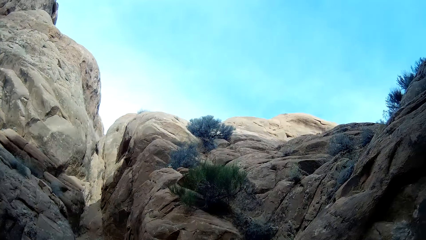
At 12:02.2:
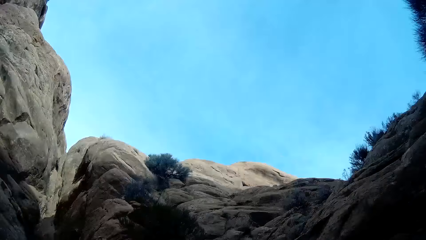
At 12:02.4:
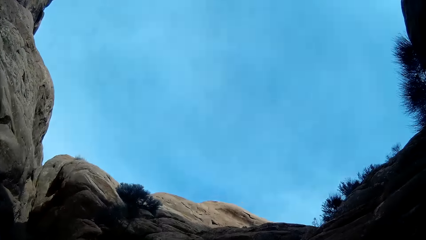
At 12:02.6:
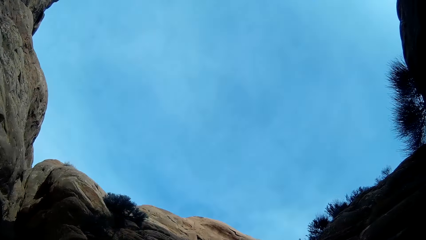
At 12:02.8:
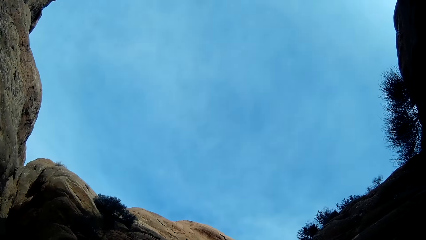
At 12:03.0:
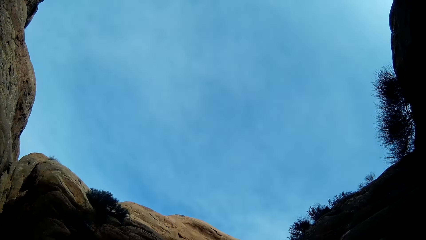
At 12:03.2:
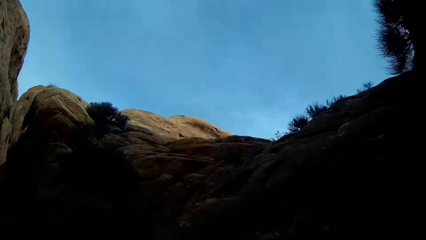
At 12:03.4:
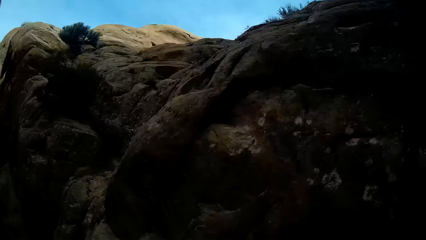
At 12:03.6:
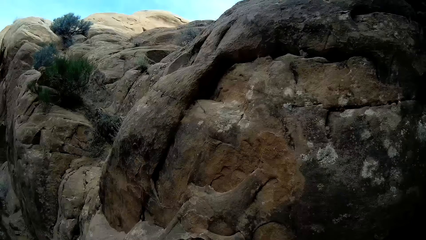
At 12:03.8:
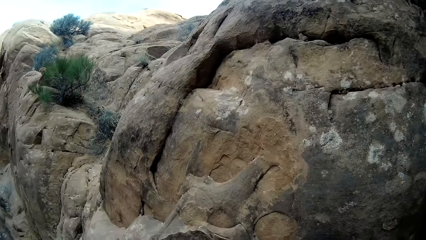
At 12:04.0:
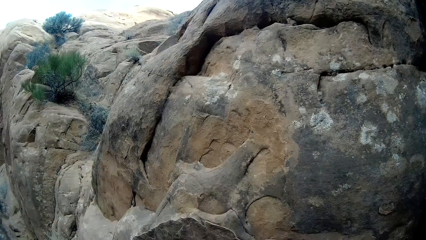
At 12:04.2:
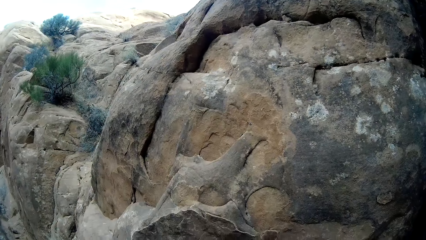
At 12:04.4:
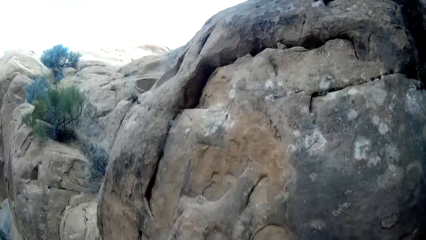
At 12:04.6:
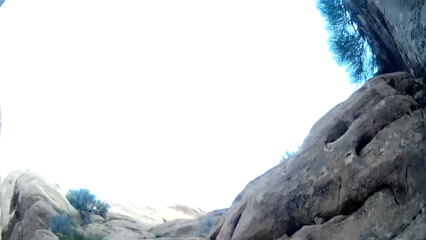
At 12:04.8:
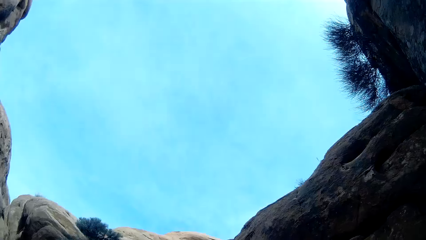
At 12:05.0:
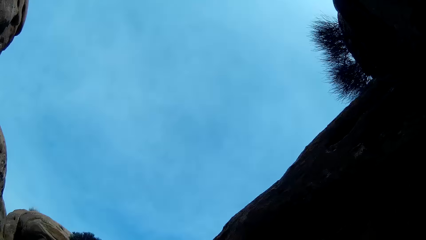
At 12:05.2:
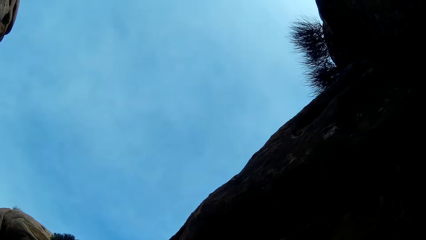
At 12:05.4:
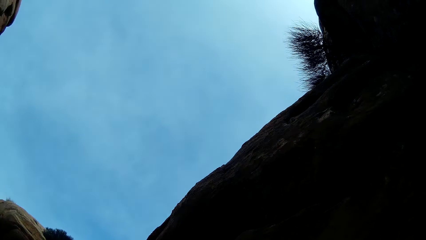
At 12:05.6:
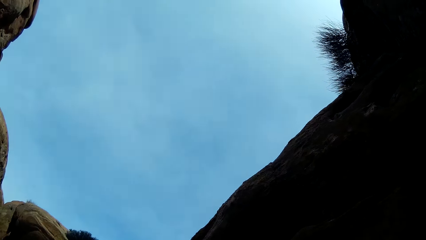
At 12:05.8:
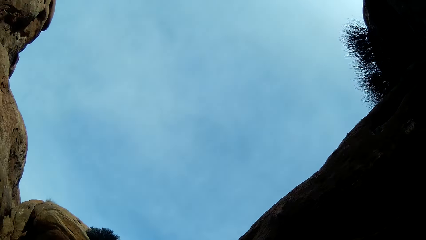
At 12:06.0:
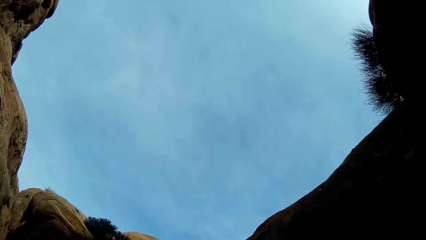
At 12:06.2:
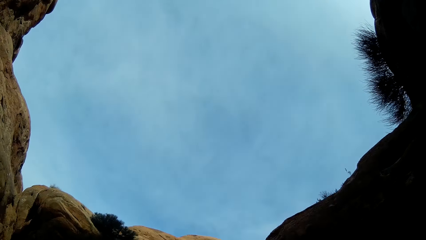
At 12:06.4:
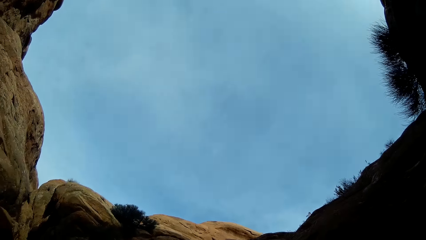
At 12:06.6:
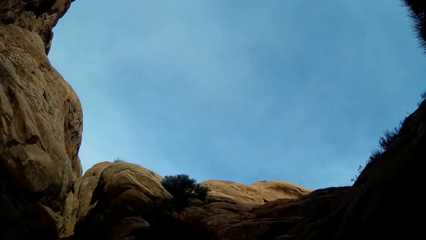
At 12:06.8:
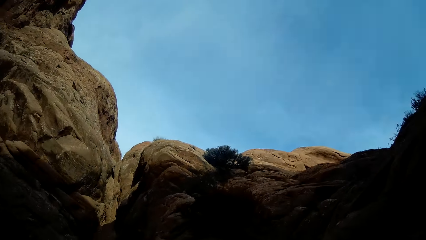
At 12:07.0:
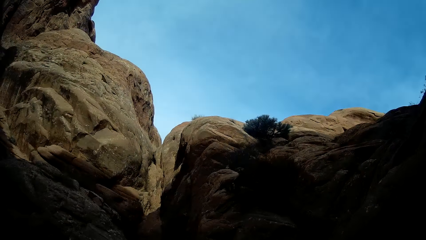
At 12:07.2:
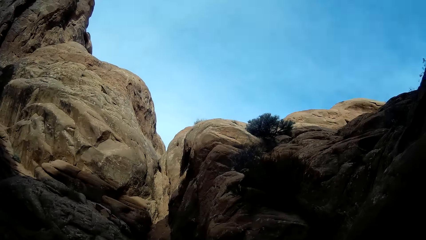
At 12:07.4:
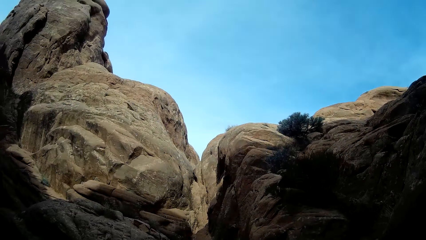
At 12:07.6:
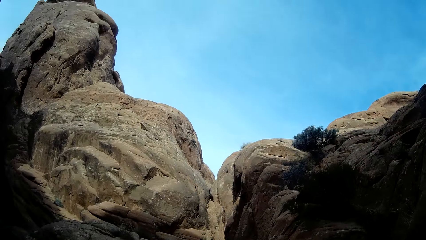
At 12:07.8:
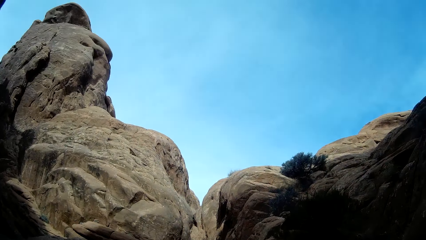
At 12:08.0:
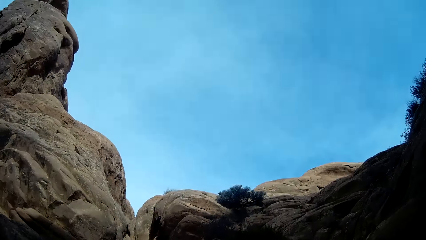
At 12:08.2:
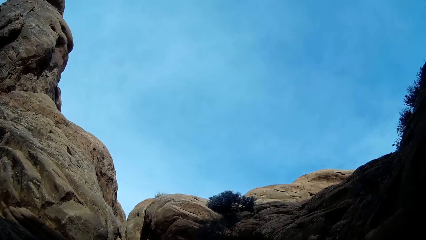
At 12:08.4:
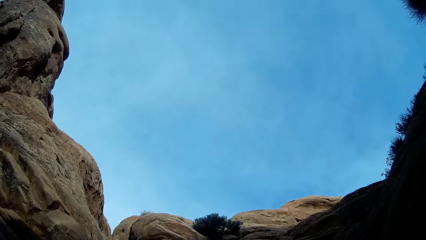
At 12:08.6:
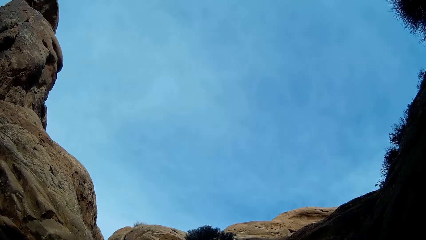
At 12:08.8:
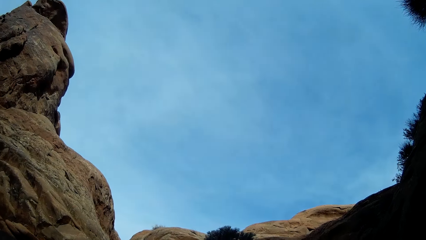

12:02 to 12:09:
The camera wearer looks around the area.

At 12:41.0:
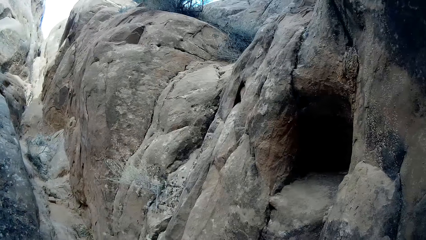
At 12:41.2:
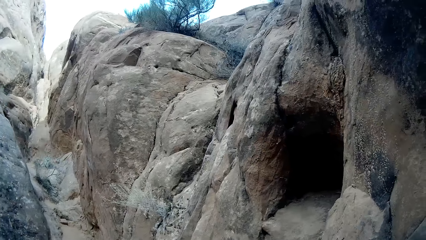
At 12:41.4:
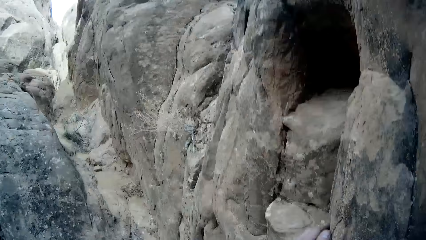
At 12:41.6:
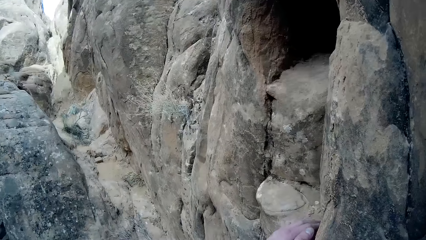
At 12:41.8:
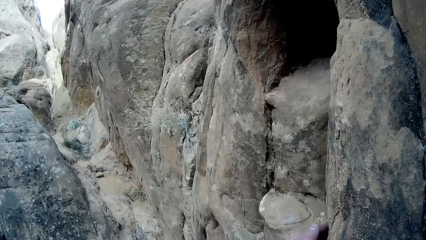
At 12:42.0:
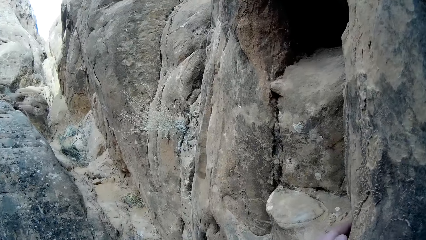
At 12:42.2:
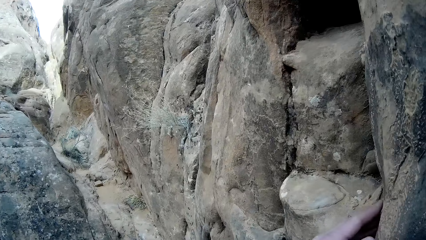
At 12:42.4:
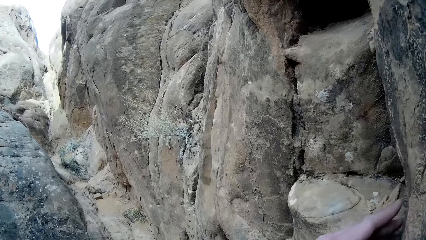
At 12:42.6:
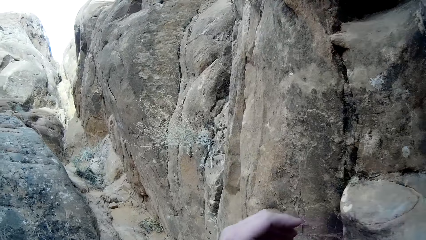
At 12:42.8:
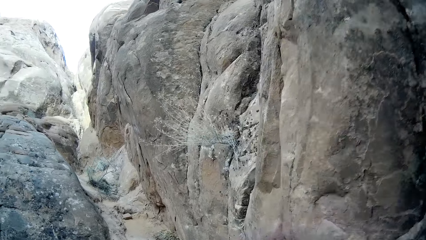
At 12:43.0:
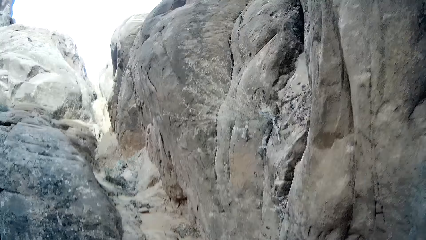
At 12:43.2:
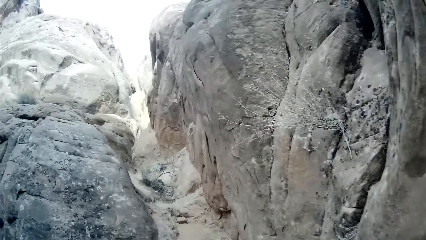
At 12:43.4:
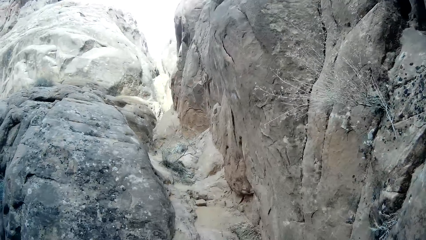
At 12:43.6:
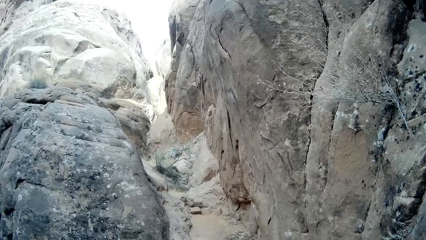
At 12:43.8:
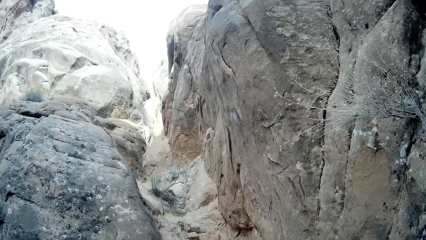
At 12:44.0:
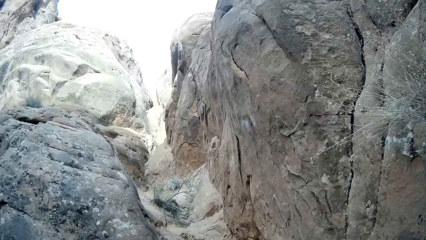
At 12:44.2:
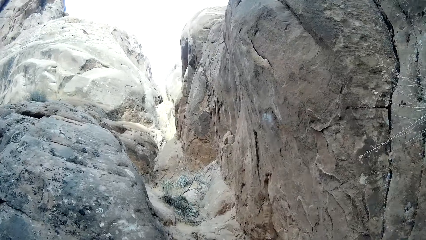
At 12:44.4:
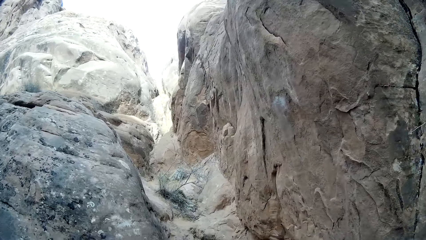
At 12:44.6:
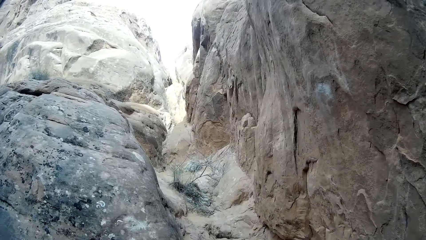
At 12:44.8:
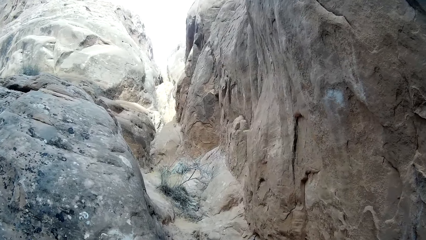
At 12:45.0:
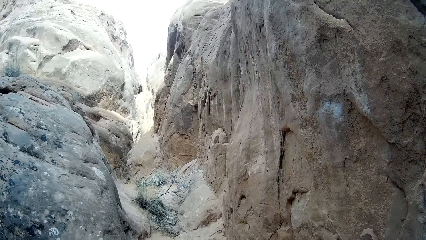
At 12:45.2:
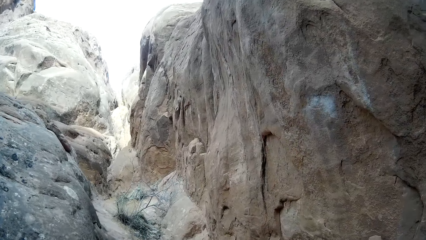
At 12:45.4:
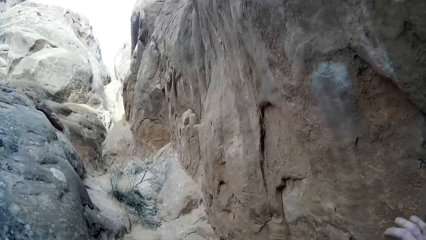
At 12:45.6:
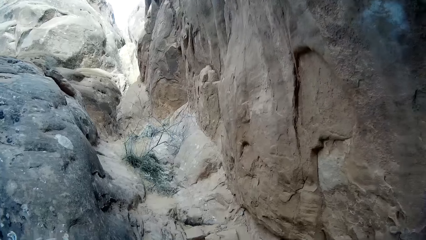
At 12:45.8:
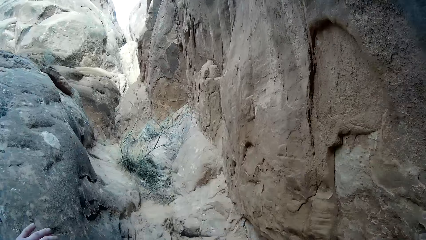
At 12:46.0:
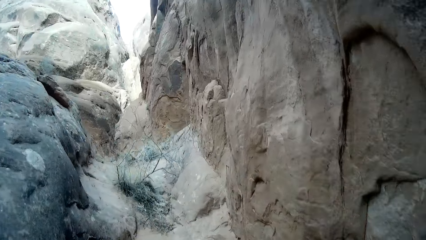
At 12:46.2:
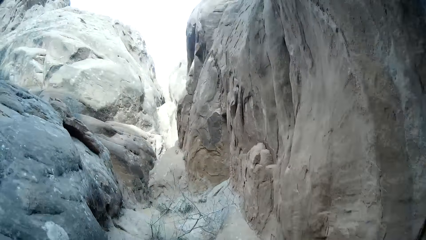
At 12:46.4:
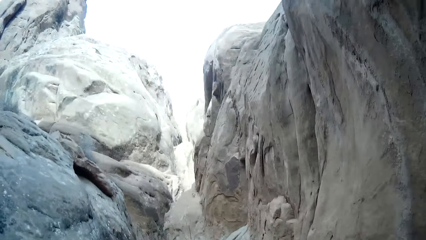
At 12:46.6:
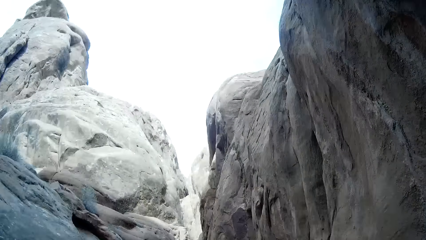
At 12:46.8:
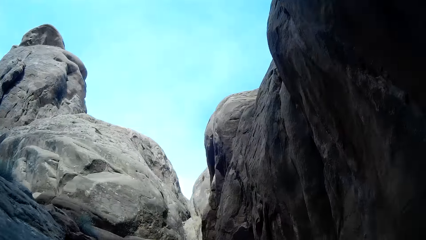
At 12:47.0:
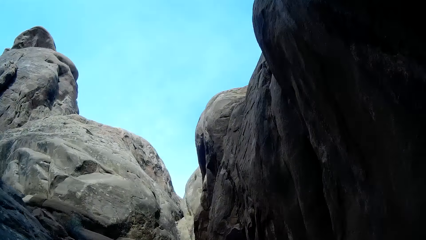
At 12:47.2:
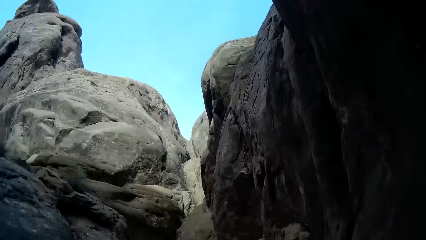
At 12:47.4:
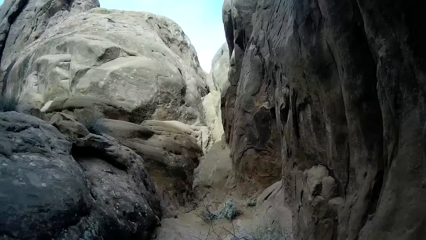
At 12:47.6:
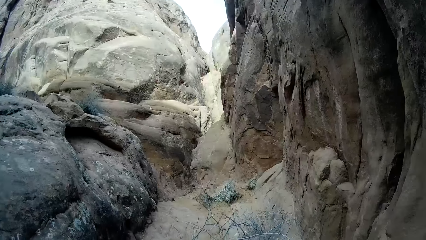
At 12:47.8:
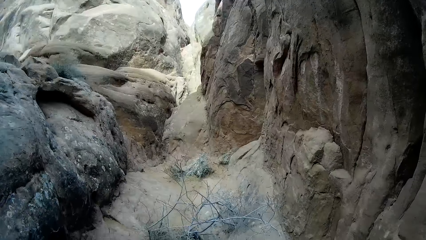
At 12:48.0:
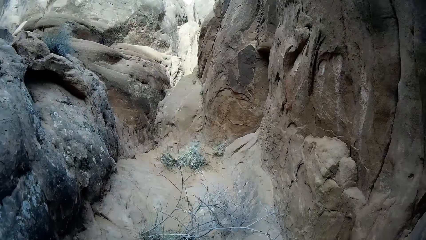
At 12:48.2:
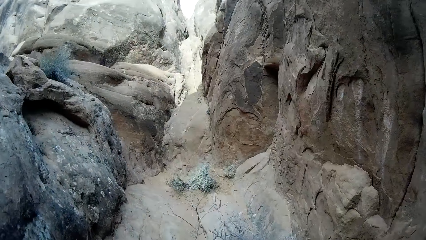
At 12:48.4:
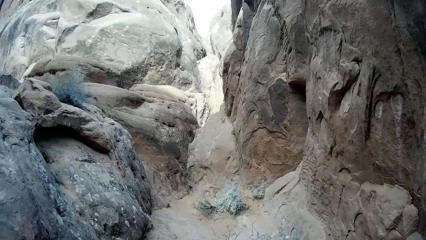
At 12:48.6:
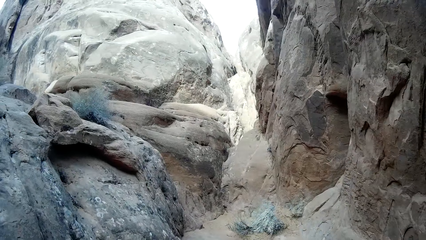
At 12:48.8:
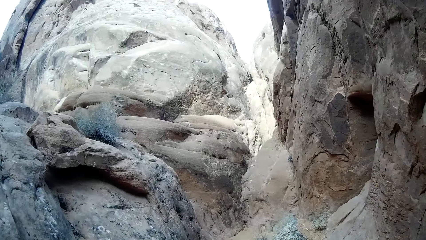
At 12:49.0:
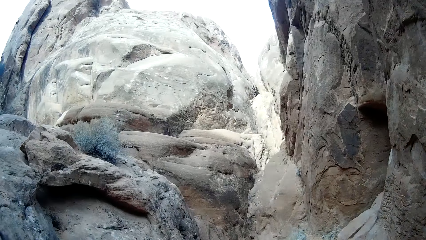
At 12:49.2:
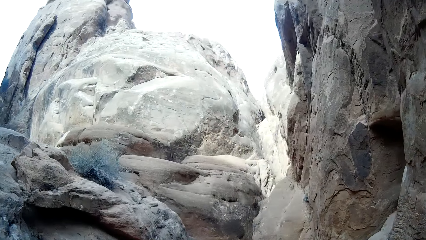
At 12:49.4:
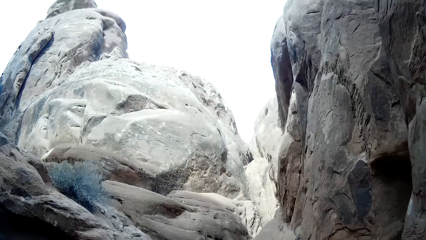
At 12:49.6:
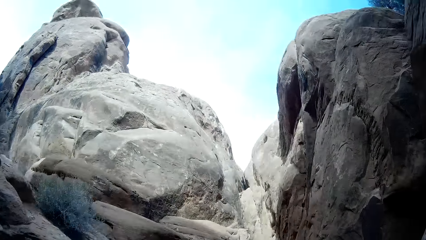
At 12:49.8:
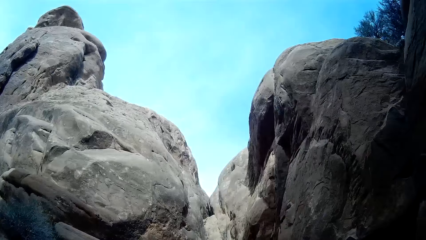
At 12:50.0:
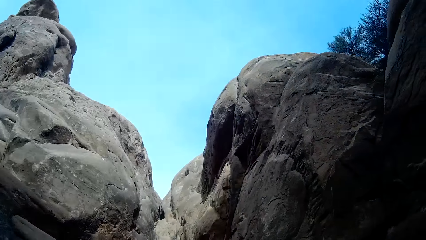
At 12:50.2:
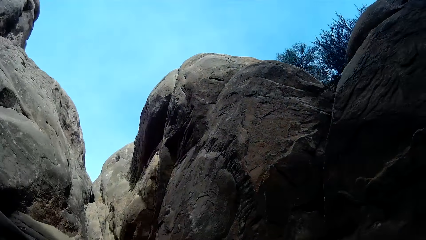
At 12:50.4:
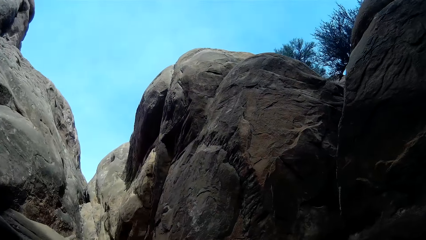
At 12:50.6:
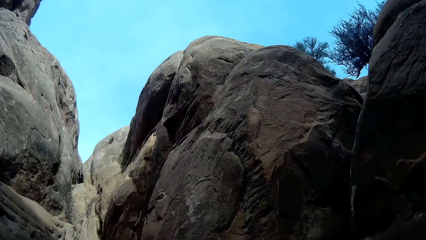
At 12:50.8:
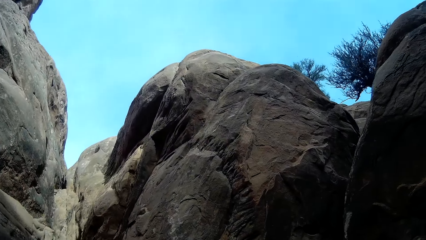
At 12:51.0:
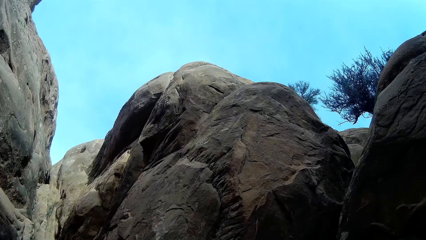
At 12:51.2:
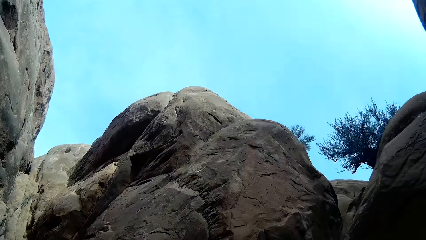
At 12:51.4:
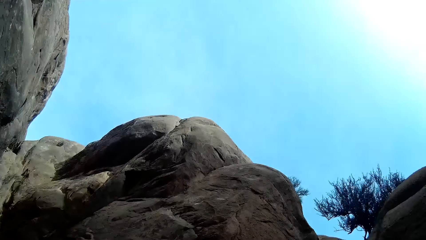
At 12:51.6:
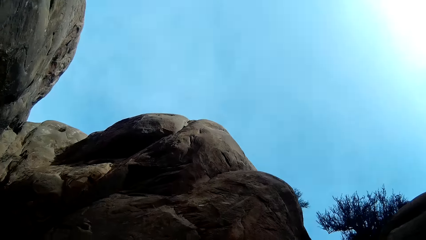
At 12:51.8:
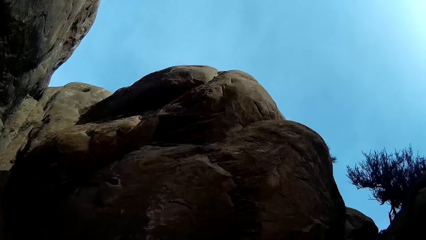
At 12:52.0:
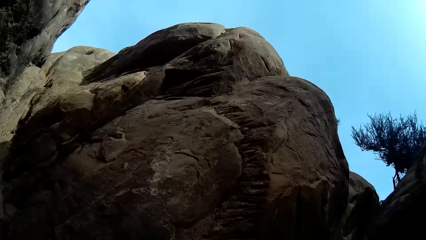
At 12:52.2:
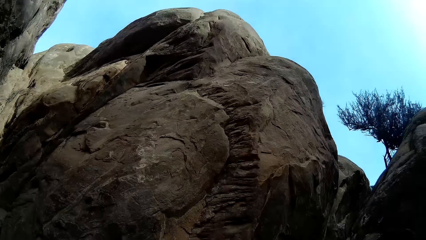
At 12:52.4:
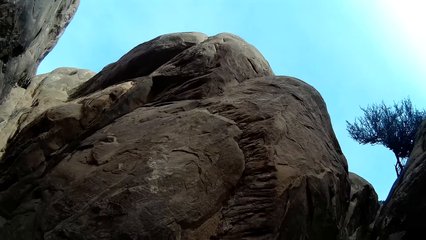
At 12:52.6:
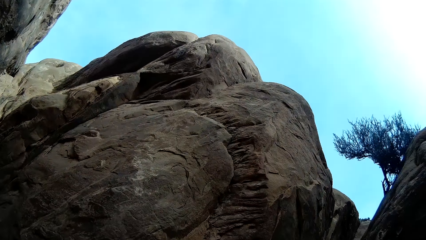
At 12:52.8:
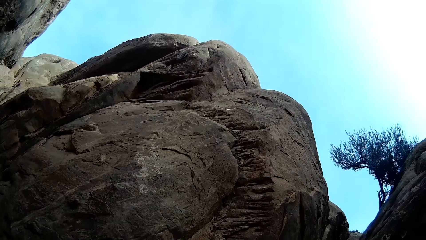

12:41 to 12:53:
The camera wearer adjusts his camera. He climbs on the rock.
